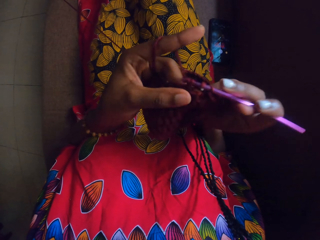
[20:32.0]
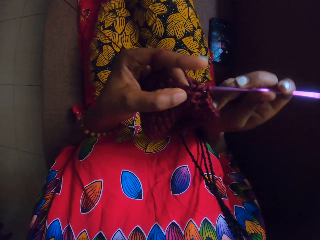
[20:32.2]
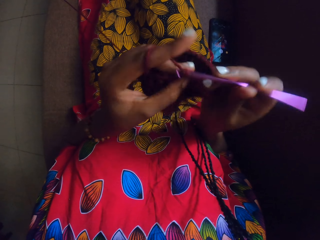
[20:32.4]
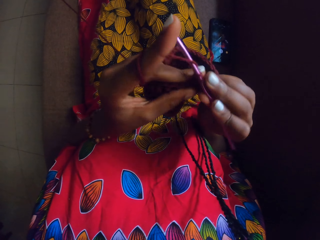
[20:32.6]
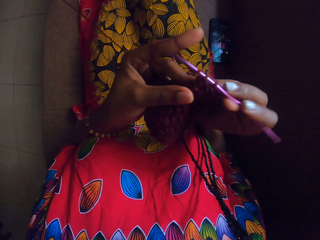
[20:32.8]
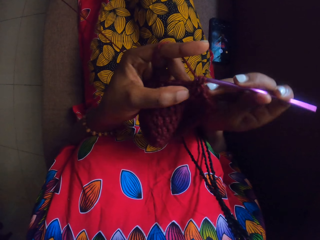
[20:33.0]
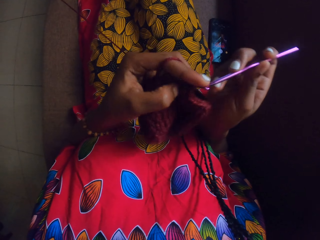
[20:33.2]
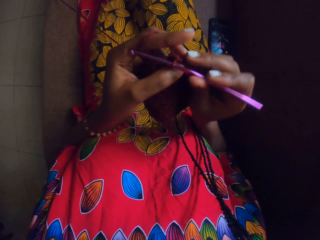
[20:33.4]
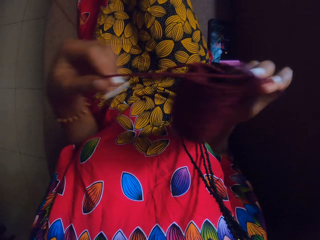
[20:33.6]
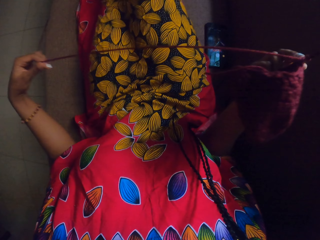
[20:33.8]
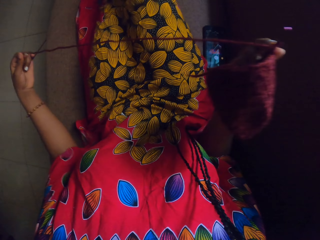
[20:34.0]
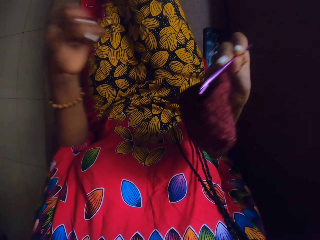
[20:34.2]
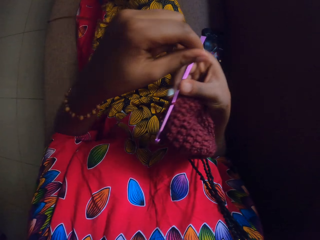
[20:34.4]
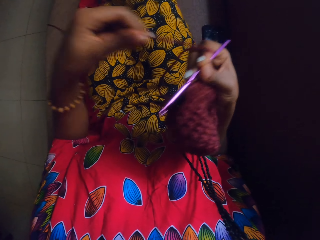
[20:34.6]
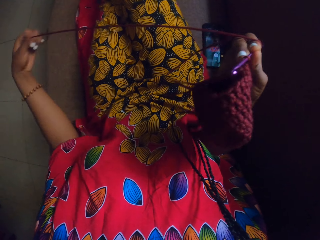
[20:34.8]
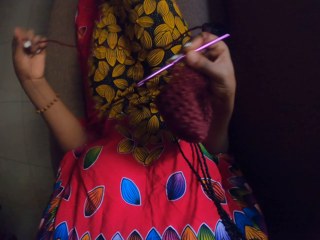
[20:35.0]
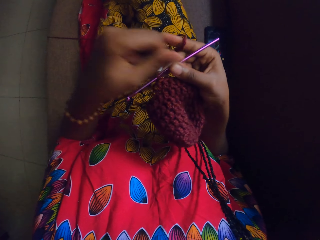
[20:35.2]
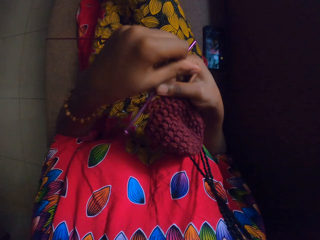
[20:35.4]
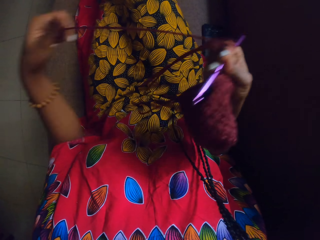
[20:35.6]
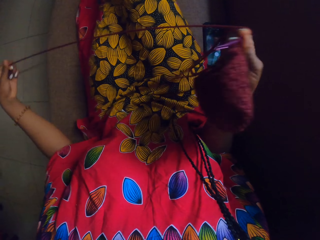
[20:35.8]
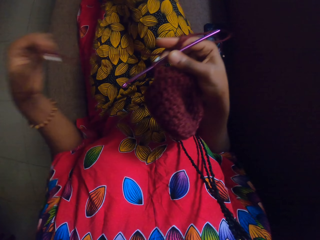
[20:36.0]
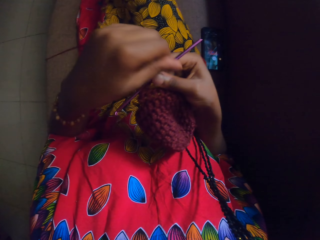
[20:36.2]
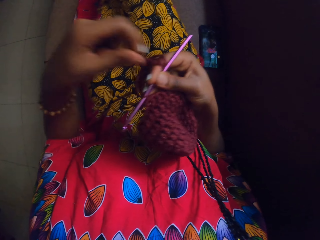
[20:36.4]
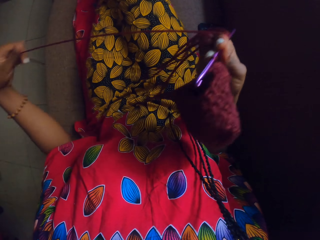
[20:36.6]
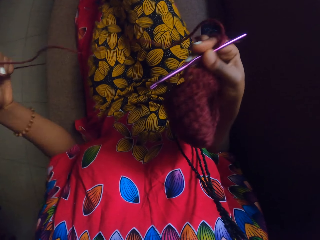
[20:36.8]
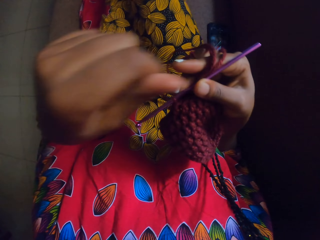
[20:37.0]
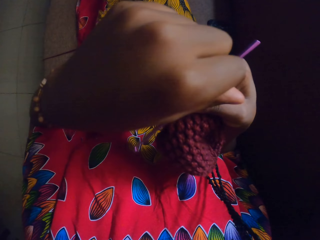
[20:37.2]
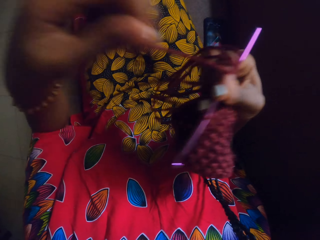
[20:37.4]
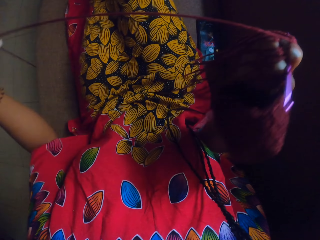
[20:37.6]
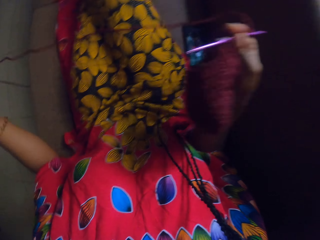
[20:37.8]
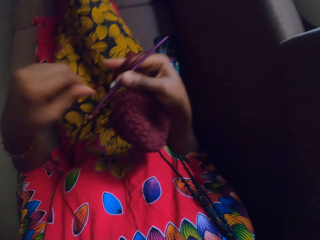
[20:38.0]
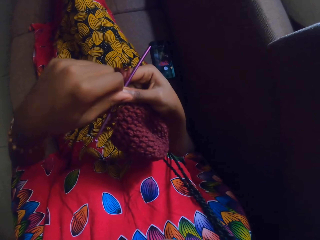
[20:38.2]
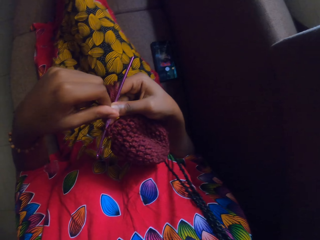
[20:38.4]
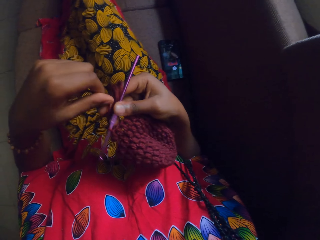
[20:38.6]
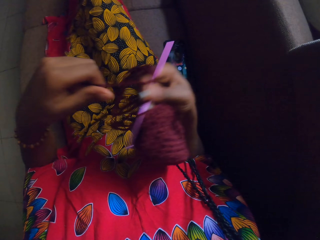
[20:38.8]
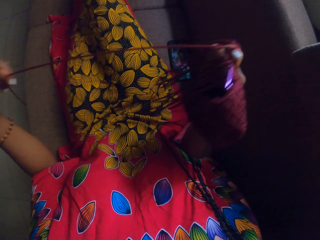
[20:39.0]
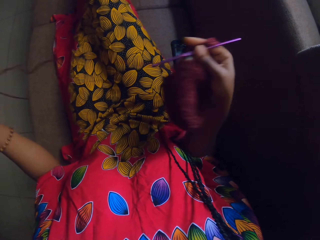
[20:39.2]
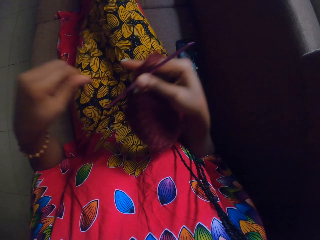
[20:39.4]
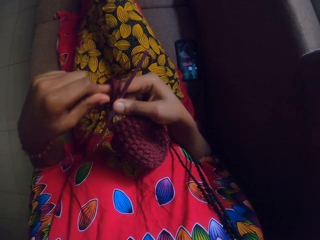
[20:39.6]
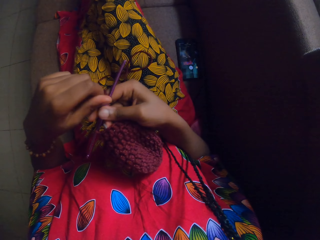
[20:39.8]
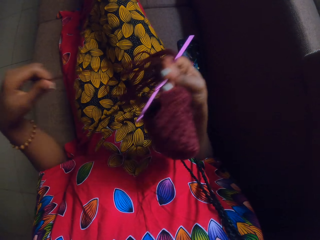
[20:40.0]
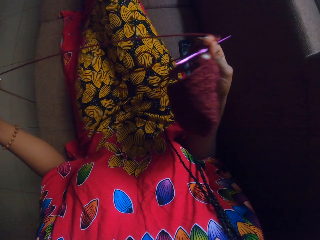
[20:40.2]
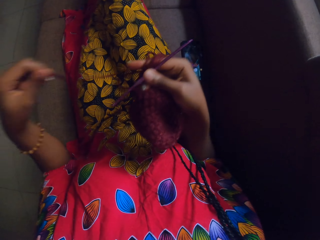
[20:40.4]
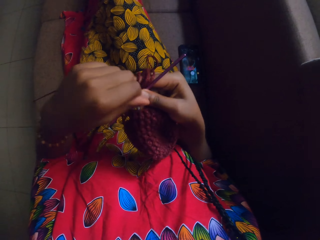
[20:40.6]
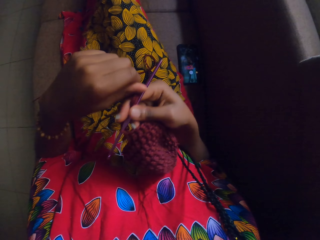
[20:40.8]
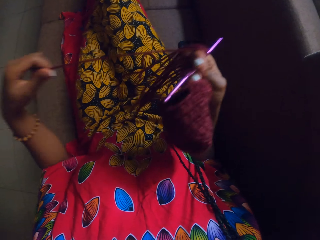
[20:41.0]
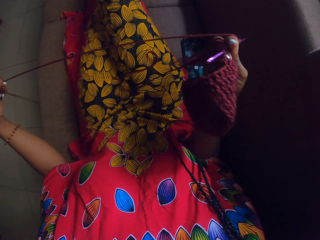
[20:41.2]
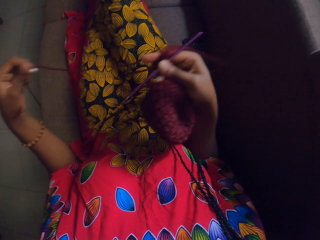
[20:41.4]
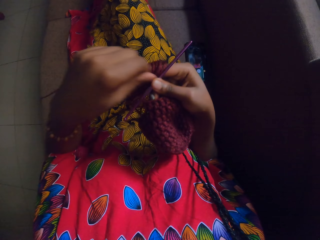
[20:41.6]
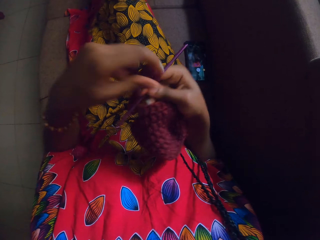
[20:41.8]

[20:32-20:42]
The camera wearer pulls the rope. She adjusts the strand of the yarn with her left hand. She passes the strand of the yarn from her left hand to her right hand.

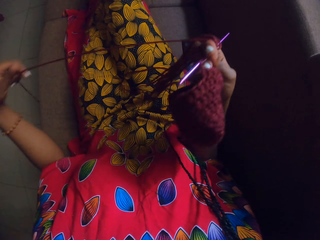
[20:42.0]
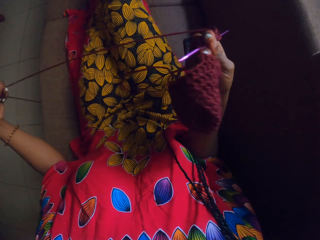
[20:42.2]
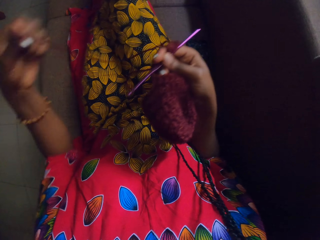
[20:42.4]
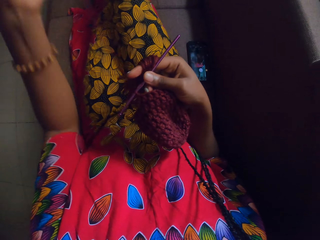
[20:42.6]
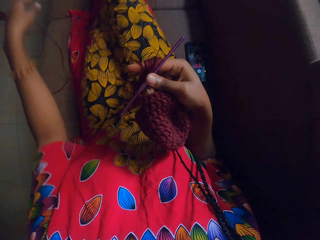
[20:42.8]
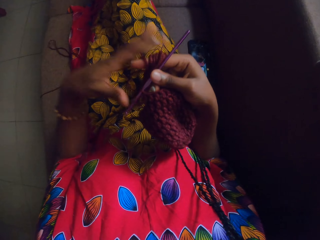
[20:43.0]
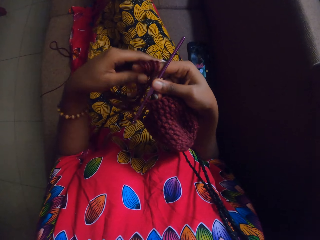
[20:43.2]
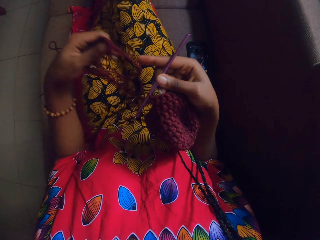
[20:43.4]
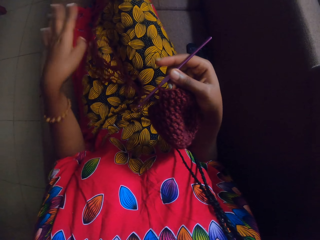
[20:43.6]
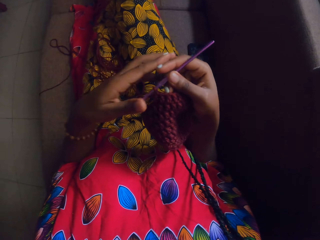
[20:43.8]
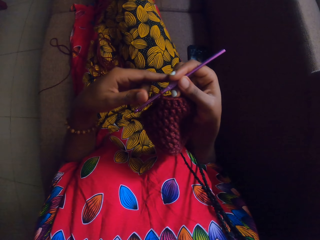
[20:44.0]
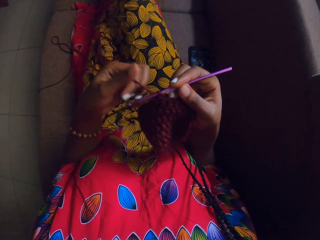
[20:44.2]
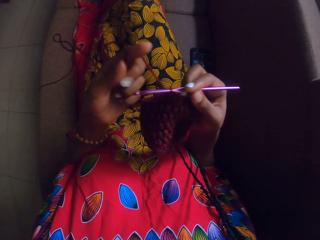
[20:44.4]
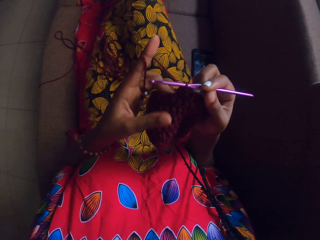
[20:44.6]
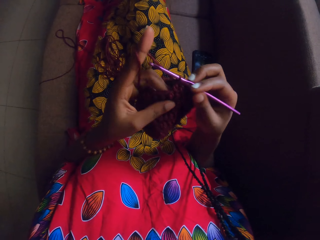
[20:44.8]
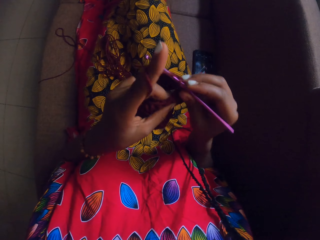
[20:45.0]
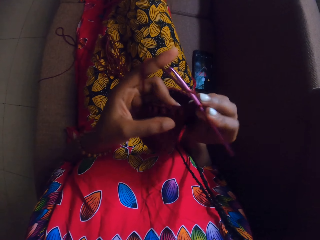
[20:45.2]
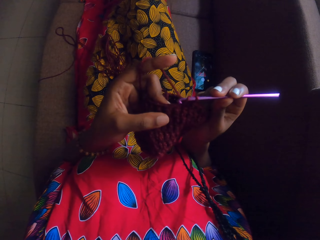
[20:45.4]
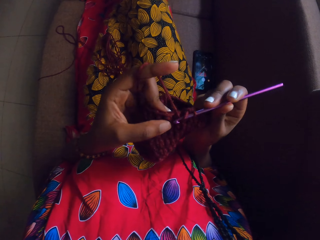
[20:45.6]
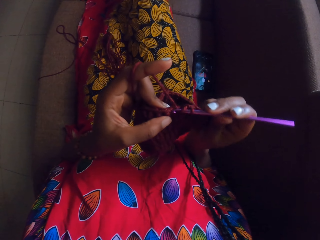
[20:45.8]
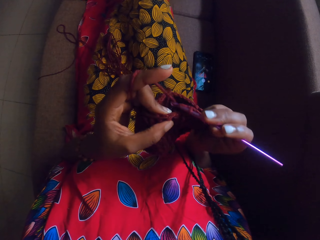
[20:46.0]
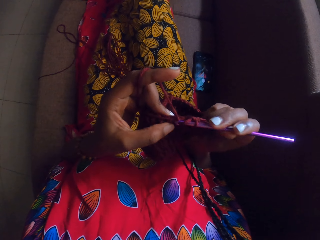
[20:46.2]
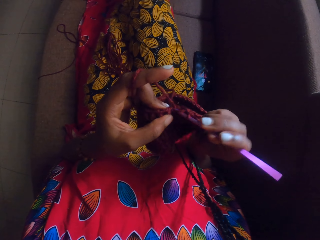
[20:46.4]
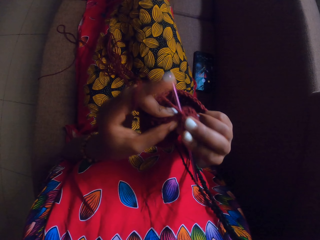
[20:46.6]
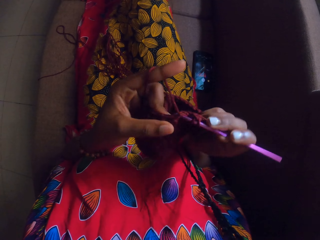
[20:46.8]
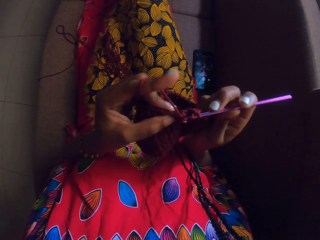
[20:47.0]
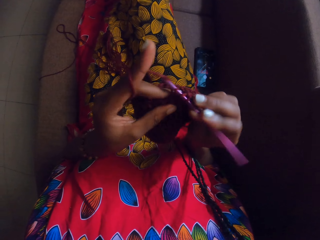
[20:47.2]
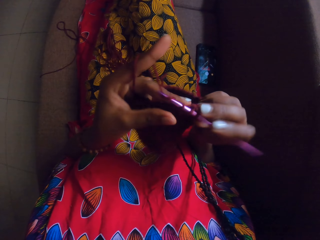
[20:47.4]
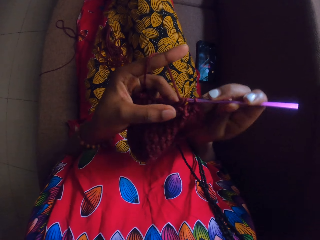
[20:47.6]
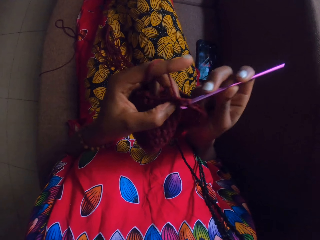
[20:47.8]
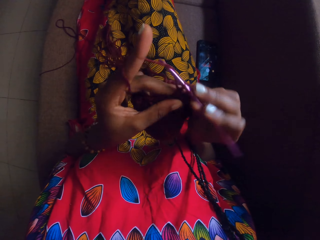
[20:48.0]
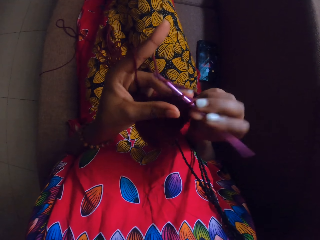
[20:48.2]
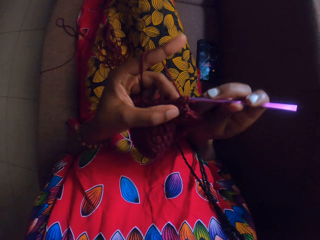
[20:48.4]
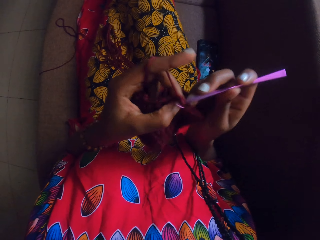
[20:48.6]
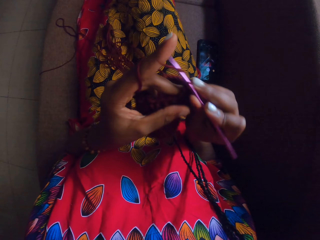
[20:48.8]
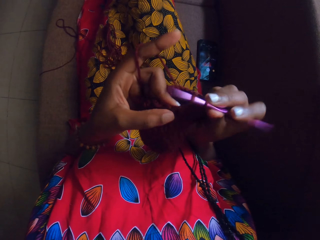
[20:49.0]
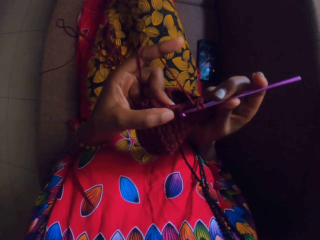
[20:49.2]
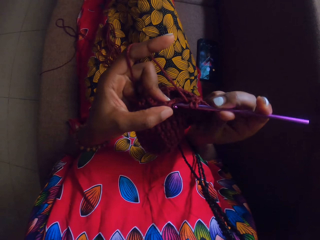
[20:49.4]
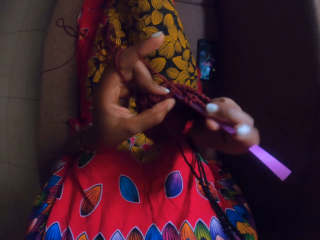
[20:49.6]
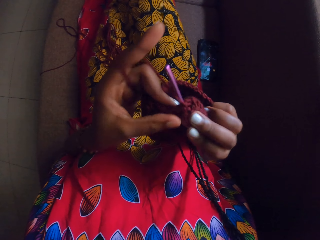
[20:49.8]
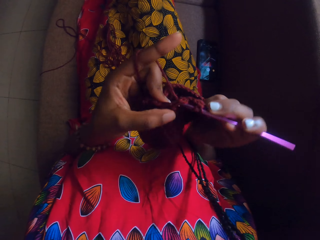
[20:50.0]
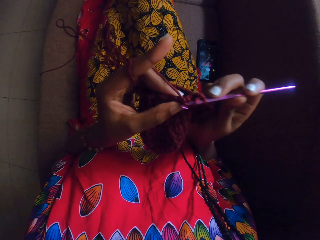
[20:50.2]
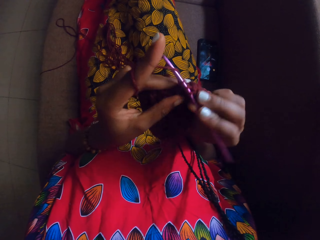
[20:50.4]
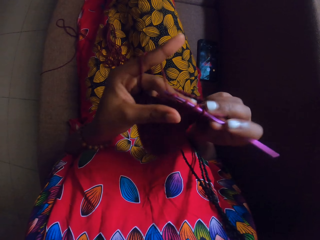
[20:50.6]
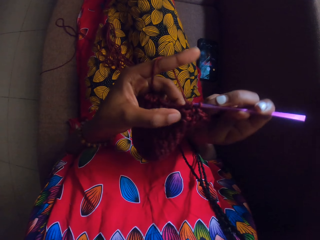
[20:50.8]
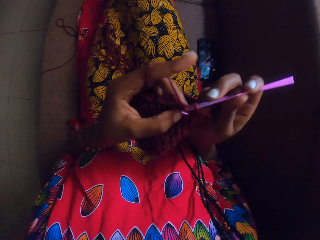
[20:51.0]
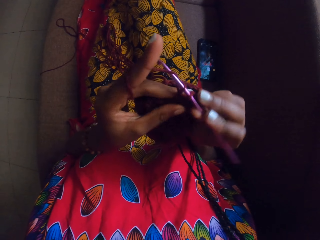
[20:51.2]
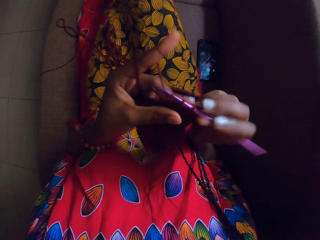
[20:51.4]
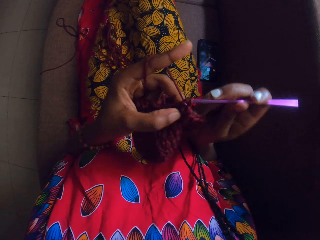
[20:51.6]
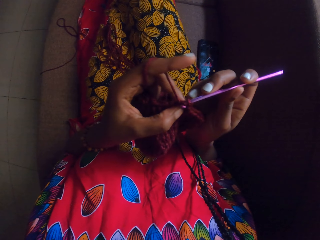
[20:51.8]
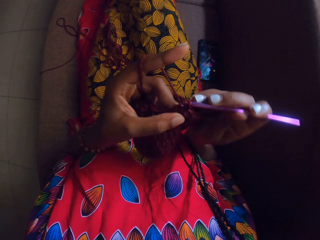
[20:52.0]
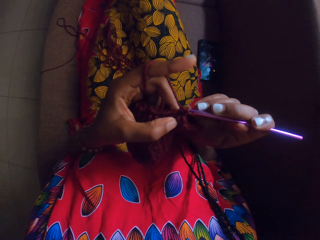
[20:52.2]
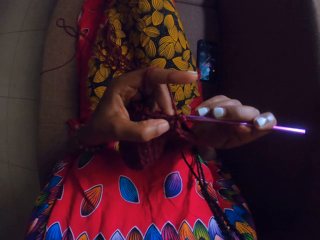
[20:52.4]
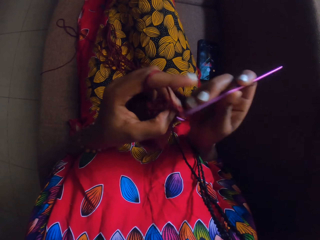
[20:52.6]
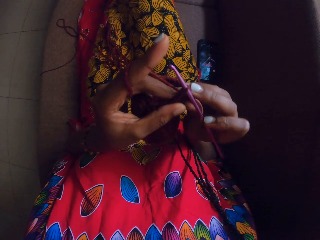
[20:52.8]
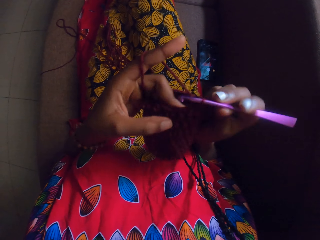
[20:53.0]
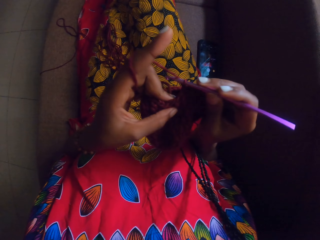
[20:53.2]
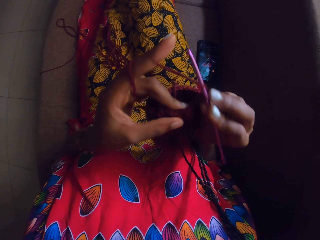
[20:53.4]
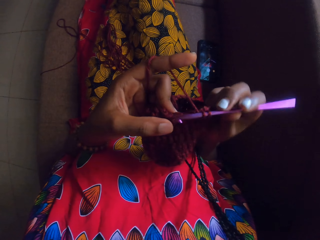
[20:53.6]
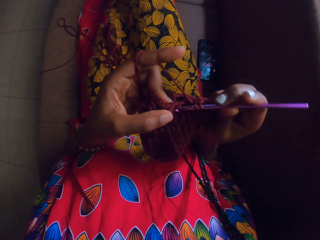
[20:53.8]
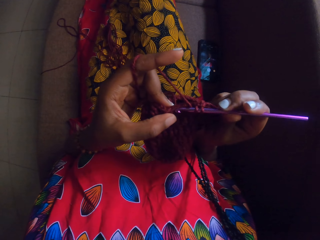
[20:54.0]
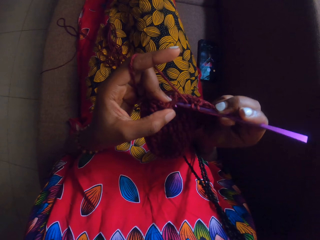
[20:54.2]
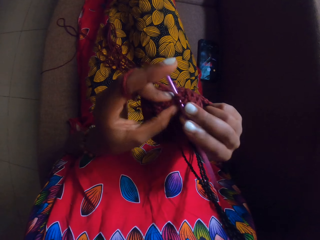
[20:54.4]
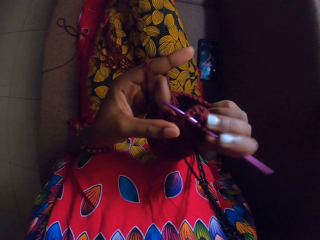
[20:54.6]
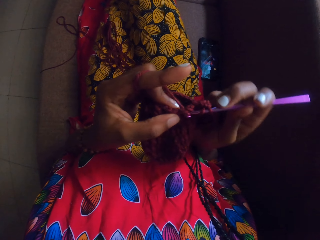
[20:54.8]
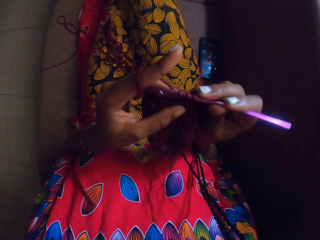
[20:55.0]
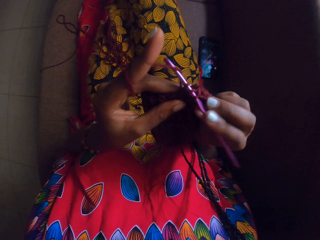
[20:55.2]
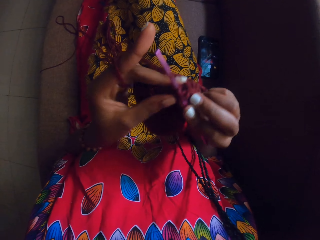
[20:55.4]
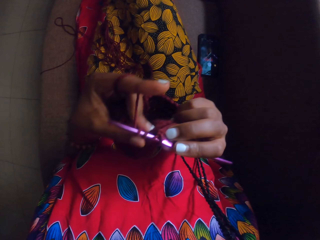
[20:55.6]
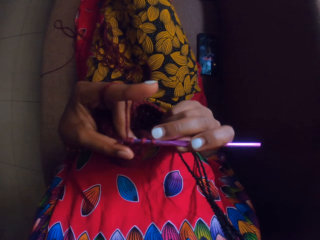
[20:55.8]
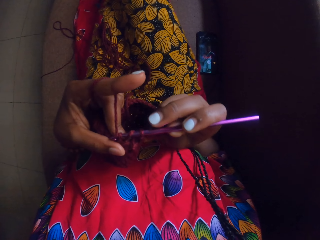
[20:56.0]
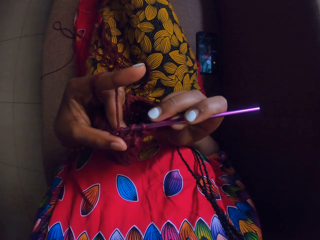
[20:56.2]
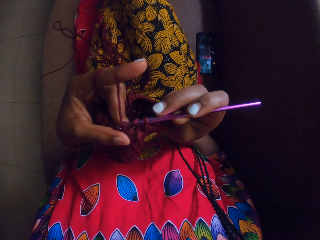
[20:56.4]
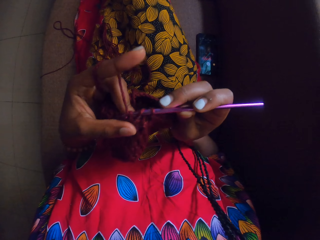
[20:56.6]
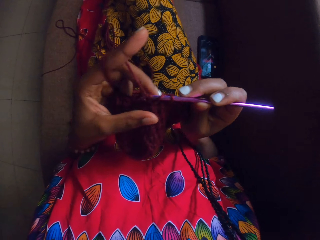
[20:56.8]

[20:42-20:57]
The camera wearer passes the strands of the yarn from her right hand to her left hand. She drops the strands of the yarn on her left hand. She crochets the yarn with the crochet hook in her right hand.
